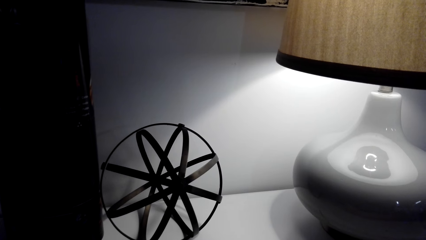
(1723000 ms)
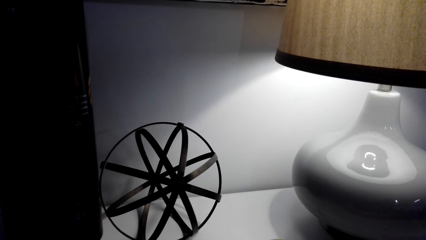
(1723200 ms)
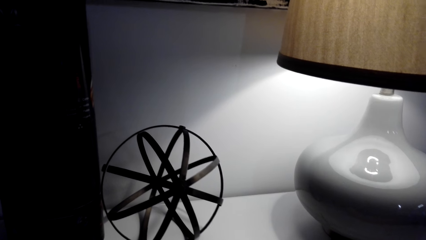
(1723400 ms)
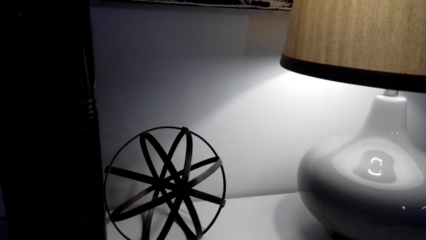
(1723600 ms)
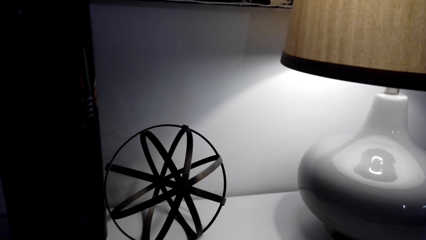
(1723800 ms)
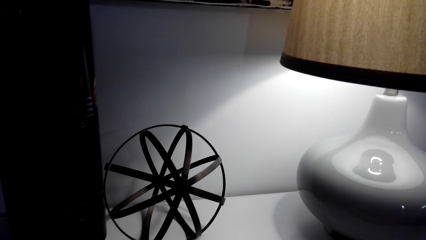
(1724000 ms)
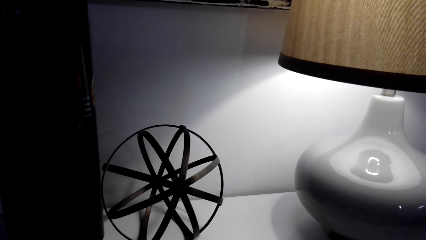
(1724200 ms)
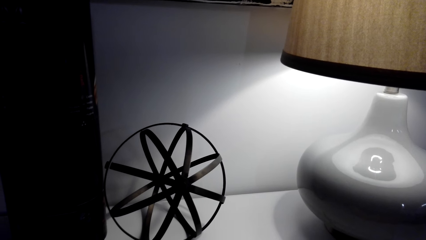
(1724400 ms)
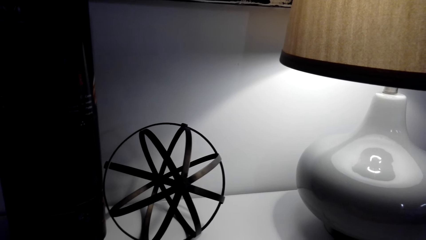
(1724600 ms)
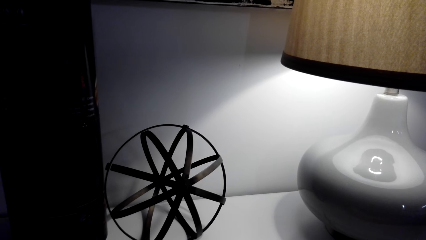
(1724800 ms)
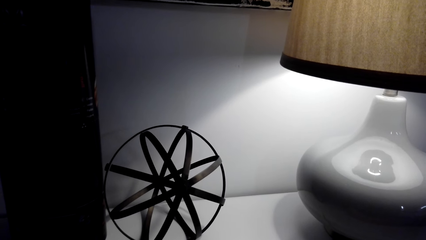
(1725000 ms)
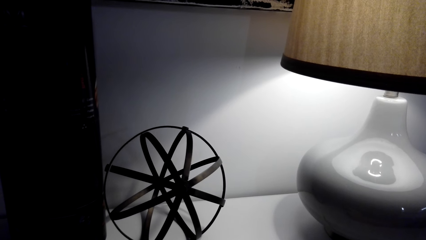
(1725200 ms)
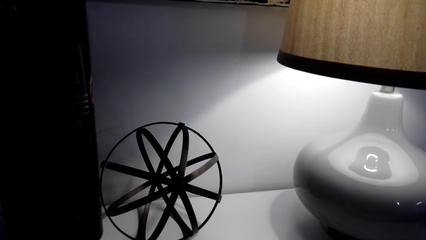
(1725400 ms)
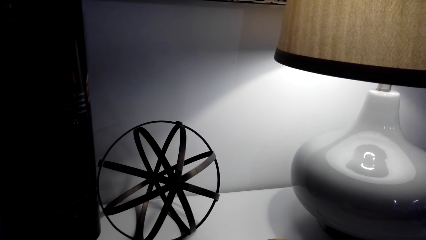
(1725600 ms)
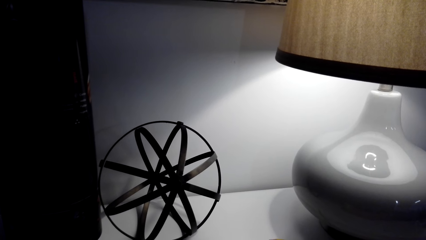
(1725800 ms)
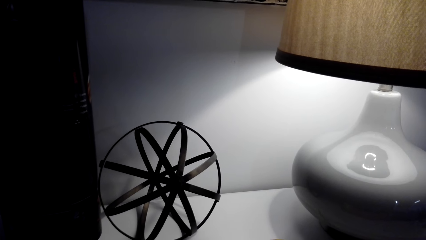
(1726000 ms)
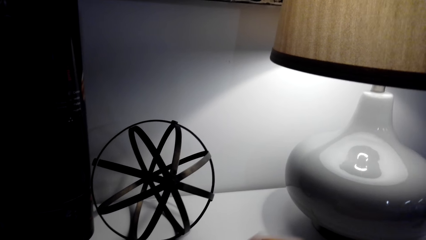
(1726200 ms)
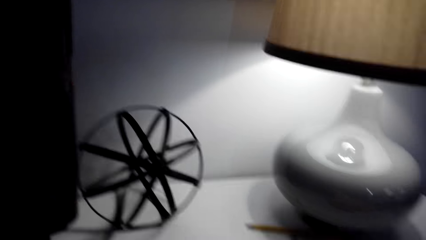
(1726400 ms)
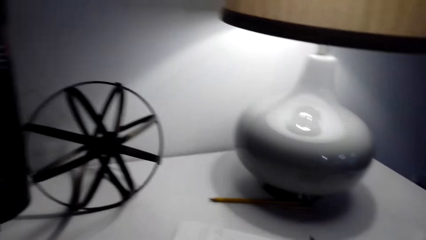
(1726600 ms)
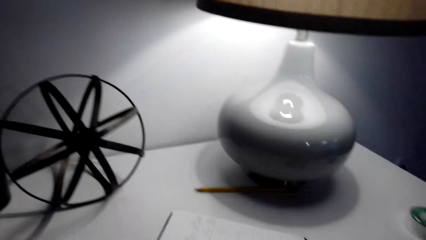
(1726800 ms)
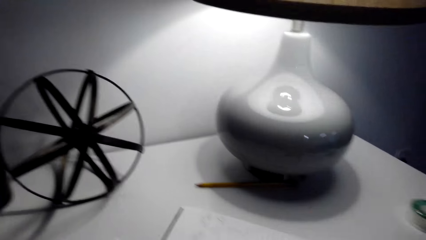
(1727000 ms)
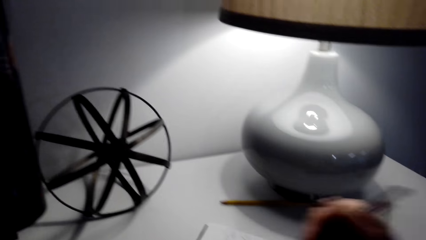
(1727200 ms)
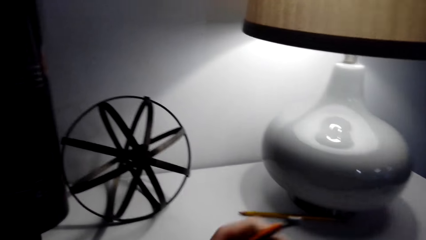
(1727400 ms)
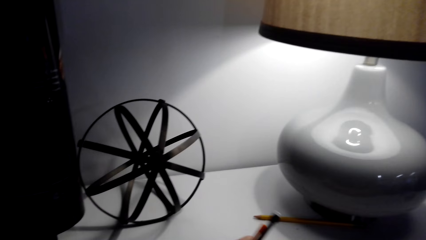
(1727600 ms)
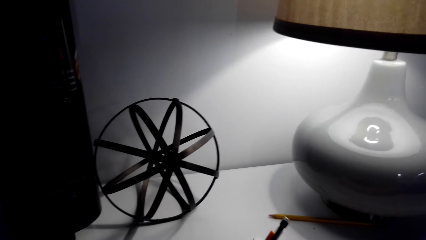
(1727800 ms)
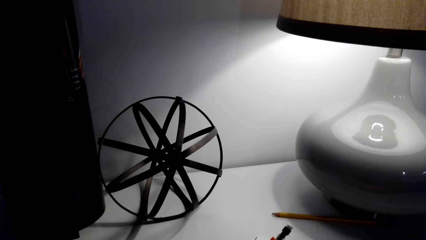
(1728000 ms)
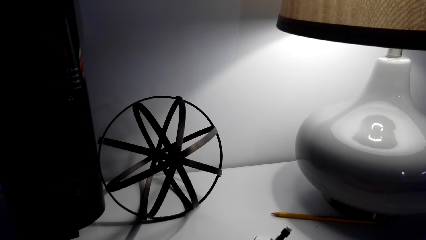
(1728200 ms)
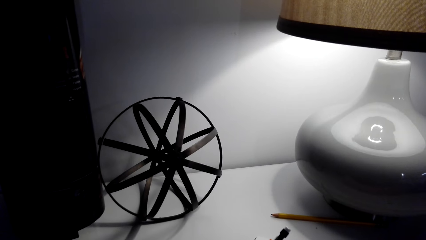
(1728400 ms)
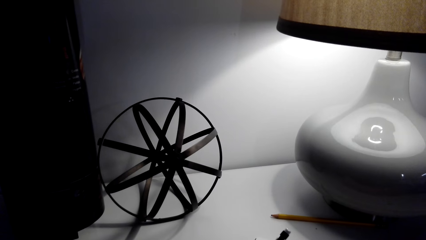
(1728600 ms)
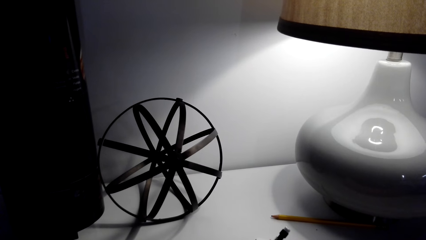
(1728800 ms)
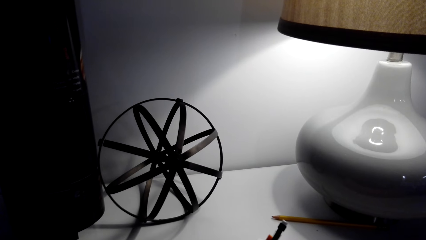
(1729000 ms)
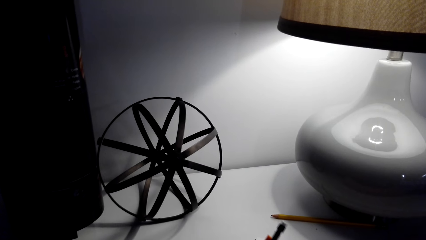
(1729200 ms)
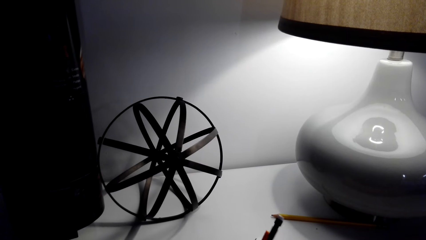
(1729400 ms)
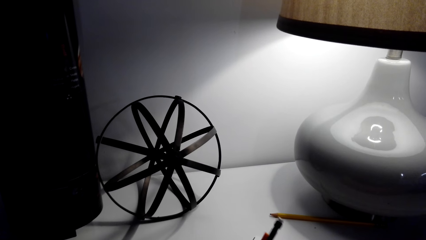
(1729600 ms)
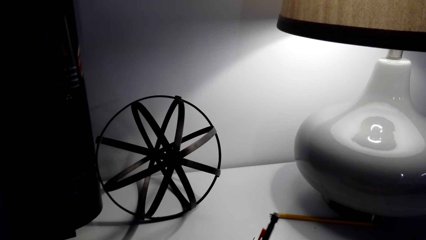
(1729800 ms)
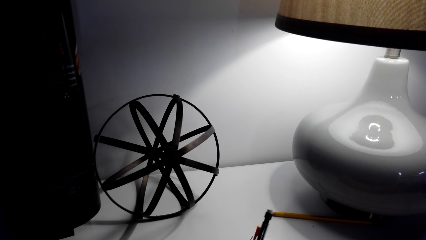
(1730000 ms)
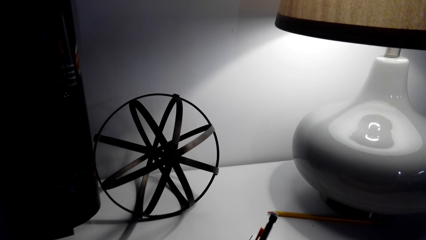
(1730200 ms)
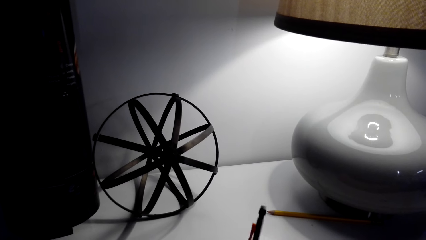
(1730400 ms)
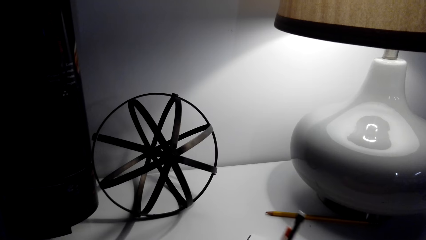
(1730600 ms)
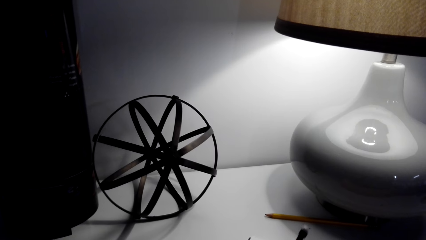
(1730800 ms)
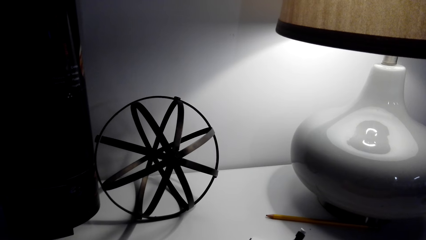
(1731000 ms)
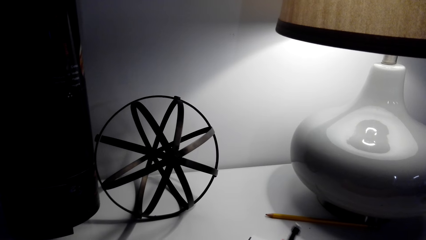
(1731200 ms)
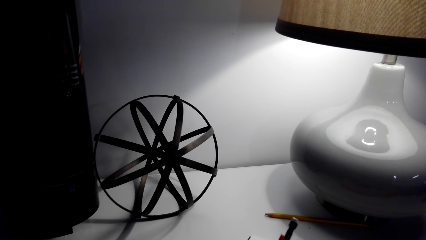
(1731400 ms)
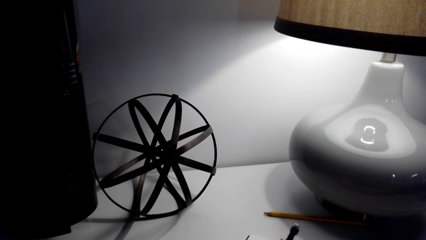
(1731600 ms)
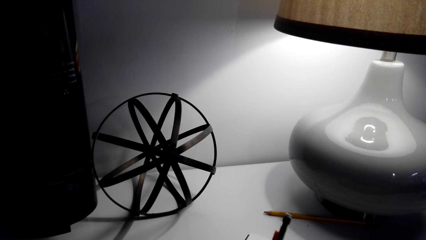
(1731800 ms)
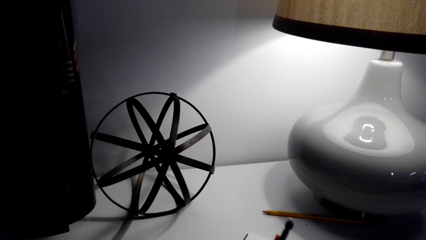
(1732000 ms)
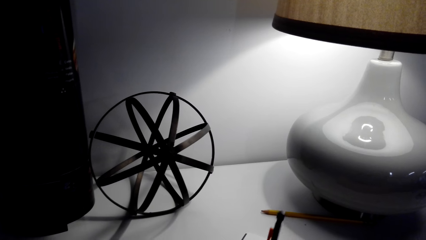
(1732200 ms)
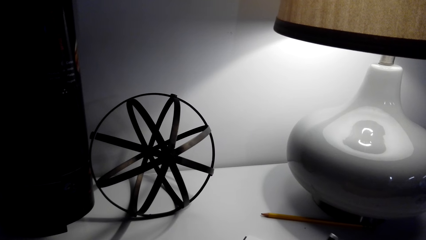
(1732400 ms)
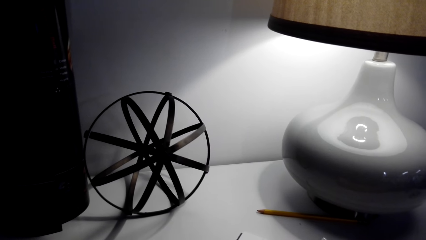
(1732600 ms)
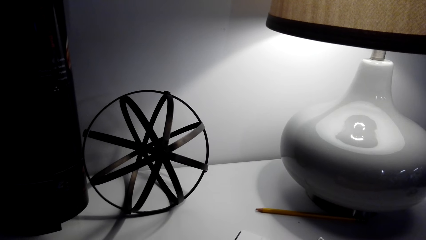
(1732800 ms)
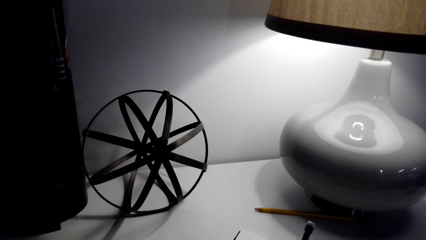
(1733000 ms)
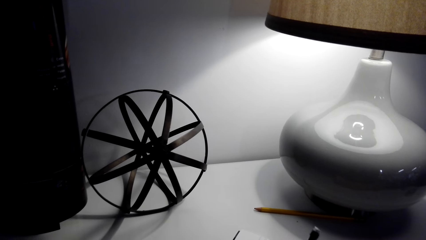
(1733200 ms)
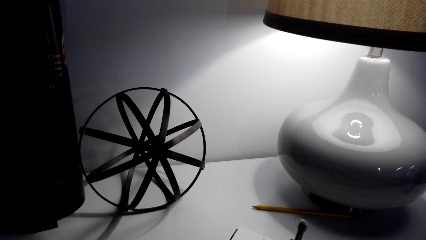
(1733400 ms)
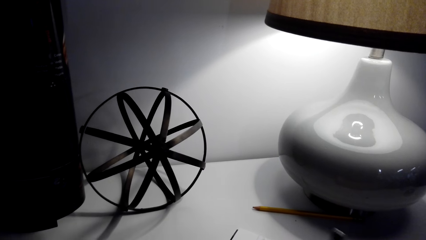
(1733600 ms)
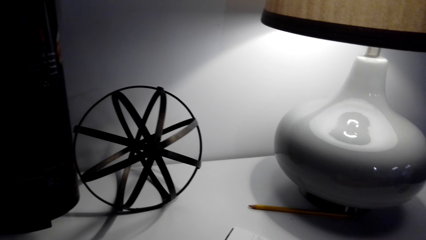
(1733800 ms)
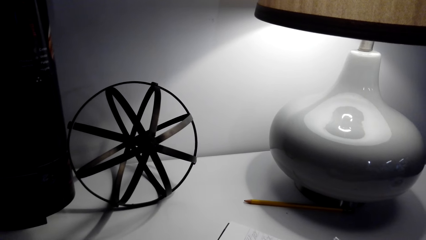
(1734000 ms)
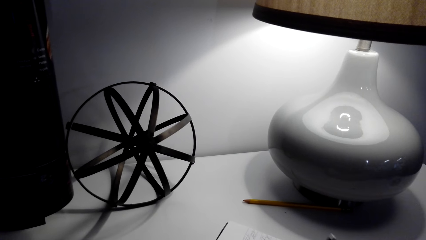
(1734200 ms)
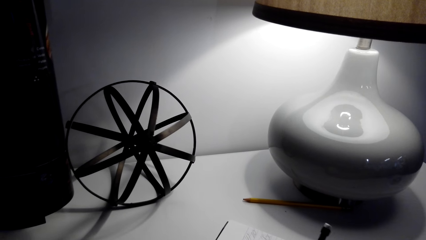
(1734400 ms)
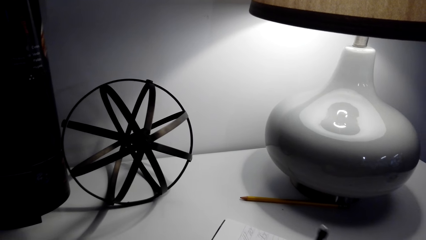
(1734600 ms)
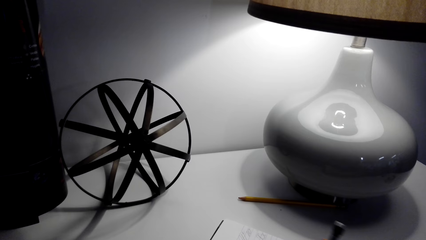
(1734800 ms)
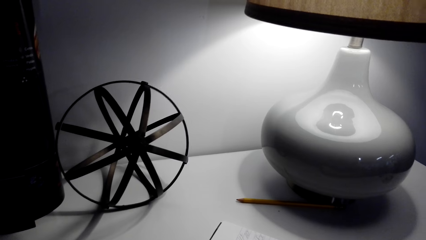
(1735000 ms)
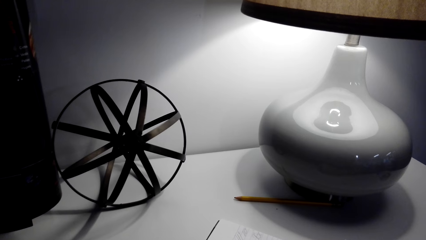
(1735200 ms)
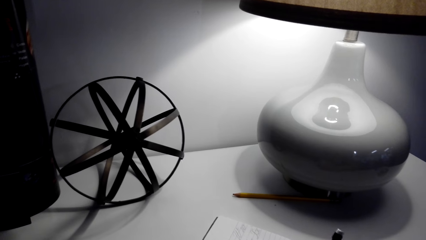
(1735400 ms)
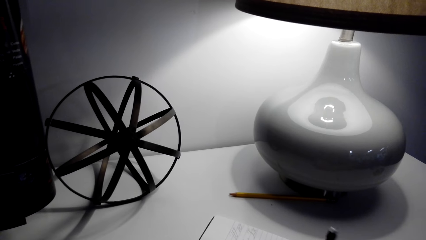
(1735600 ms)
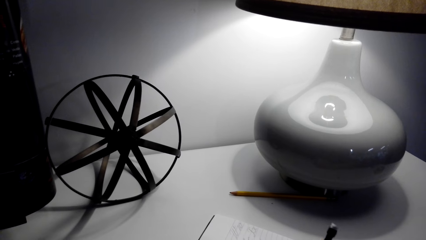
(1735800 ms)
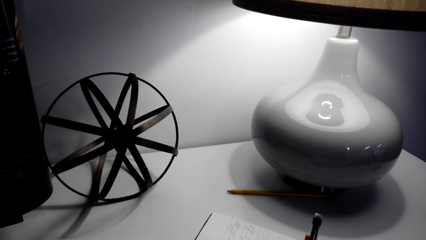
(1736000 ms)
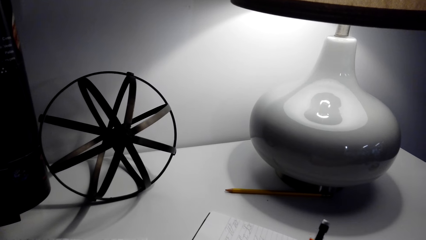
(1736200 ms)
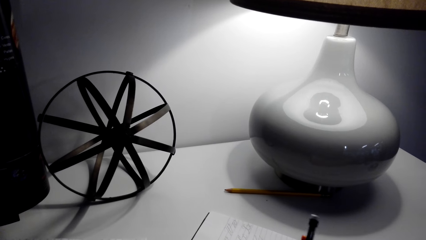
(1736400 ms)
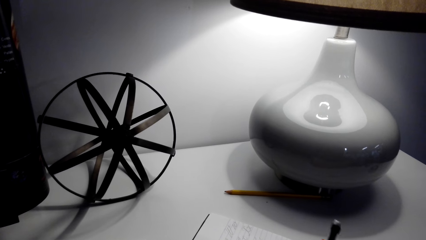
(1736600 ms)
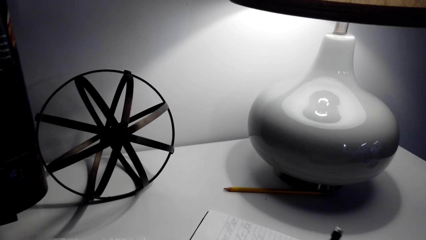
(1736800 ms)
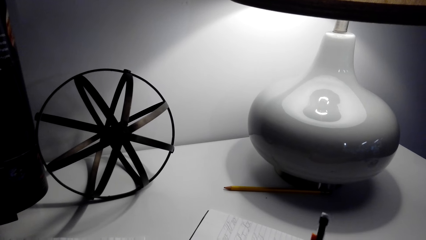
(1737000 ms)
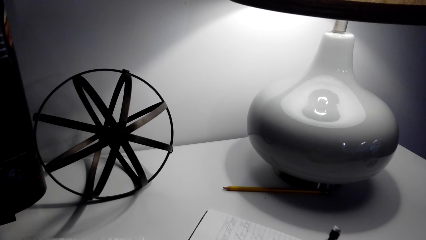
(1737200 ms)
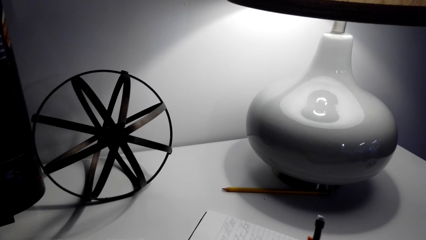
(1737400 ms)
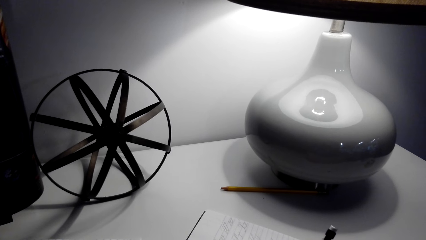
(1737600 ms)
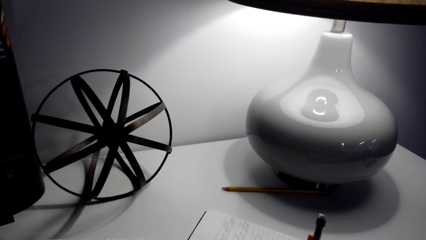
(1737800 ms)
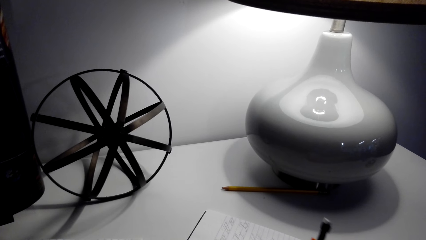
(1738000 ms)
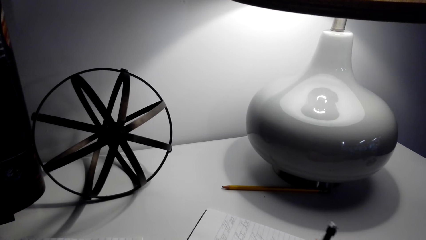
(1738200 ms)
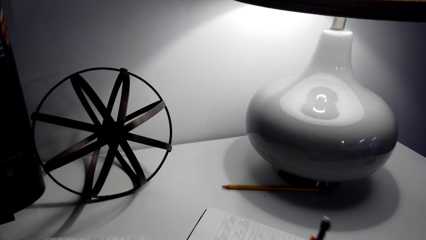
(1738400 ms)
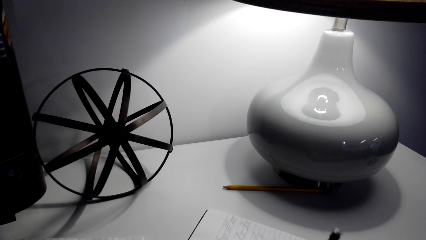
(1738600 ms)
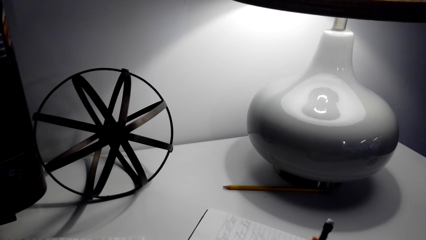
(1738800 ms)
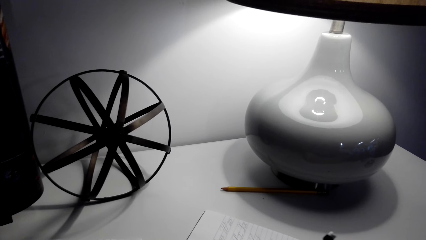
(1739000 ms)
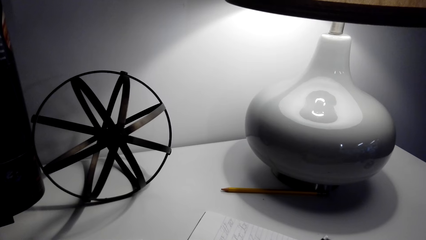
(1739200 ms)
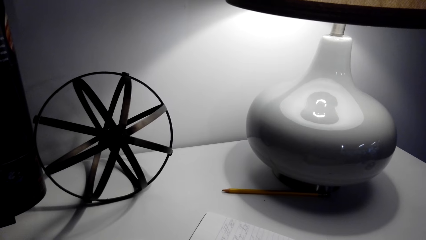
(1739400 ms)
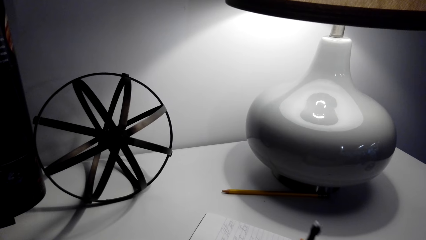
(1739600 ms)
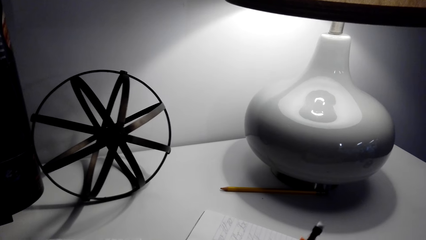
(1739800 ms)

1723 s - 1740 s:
The camera wearer lifts a pen with the right hand. They write on a book with the pen. They write on the book with the pen repeatedly.
